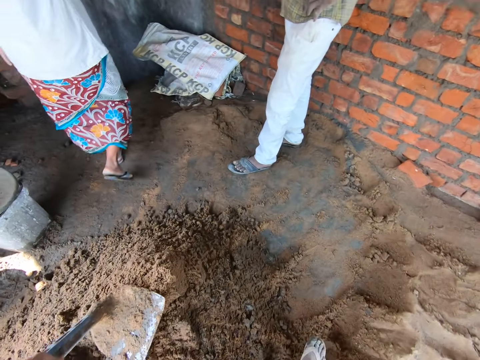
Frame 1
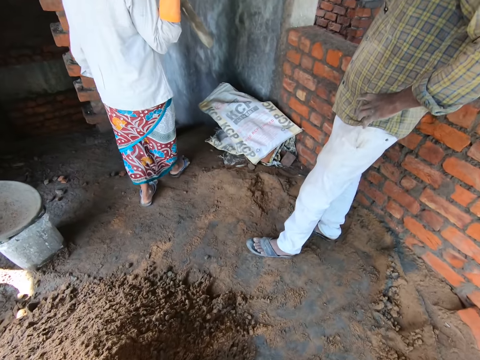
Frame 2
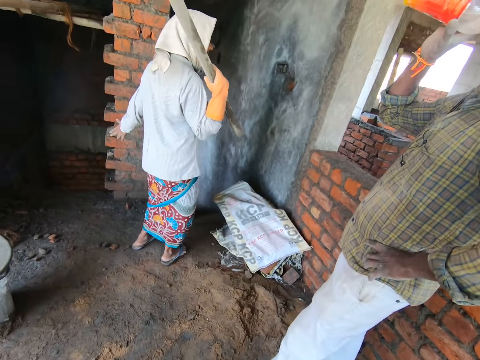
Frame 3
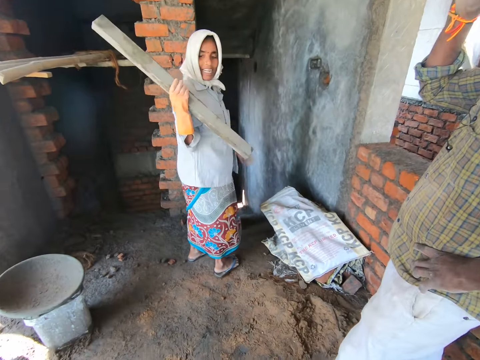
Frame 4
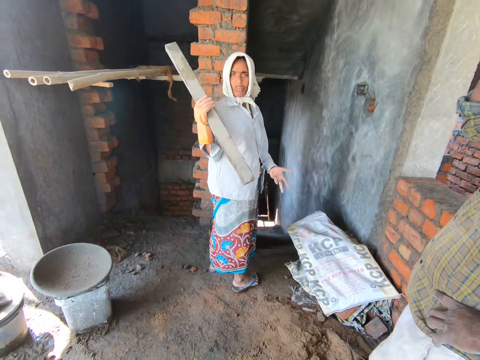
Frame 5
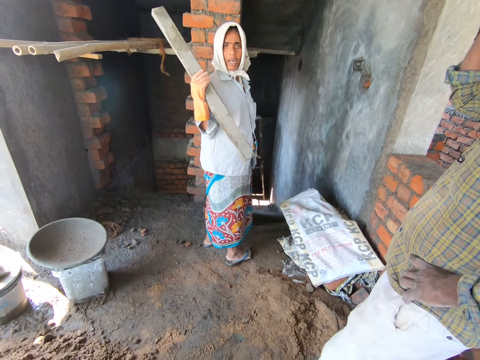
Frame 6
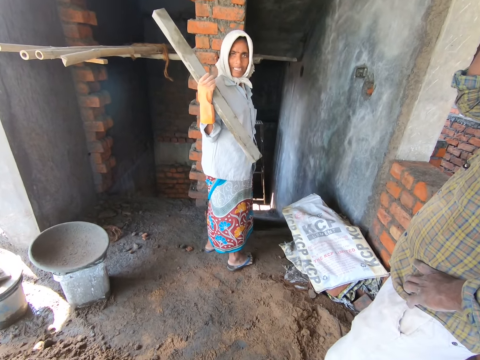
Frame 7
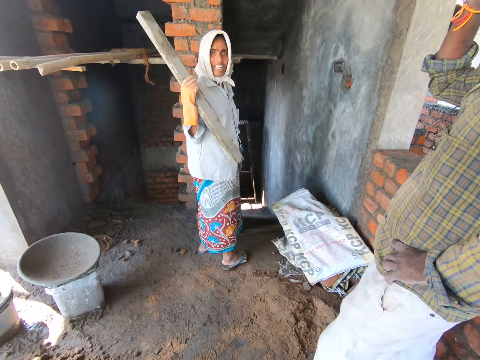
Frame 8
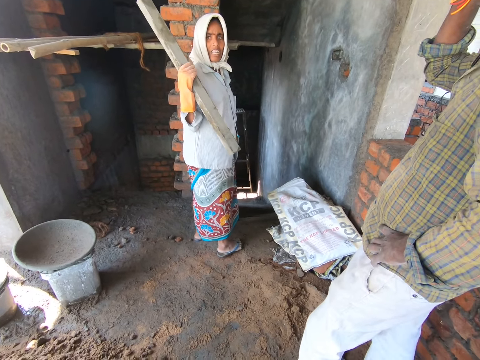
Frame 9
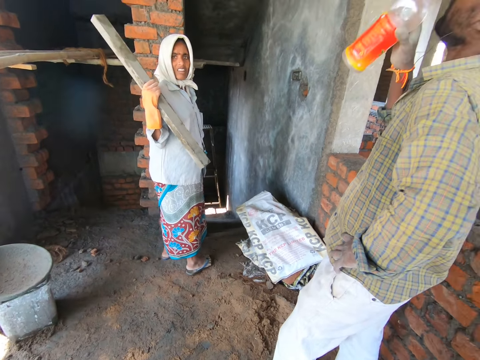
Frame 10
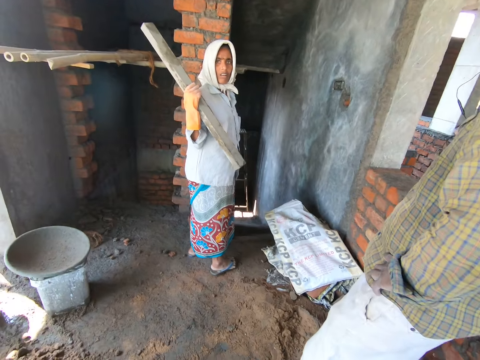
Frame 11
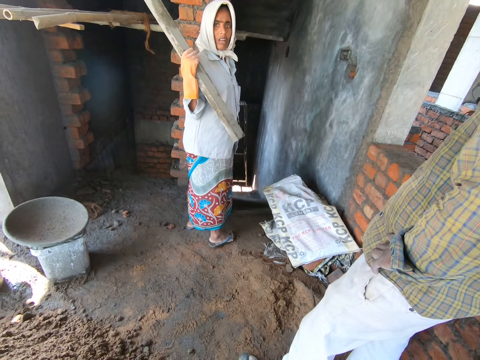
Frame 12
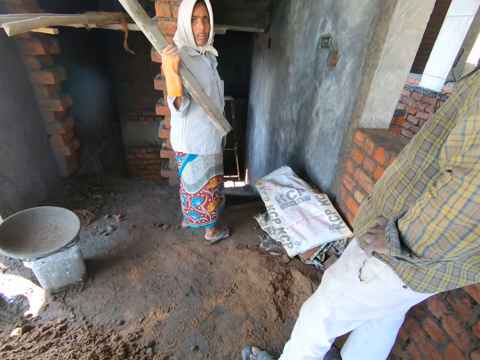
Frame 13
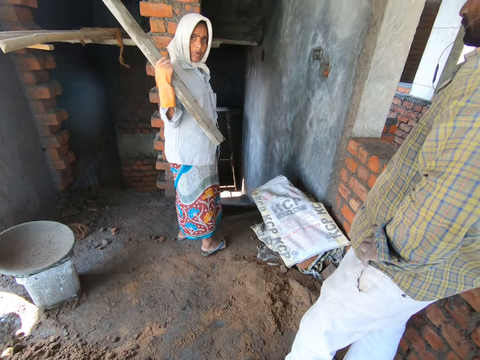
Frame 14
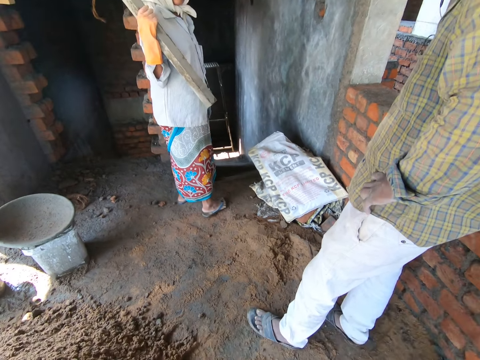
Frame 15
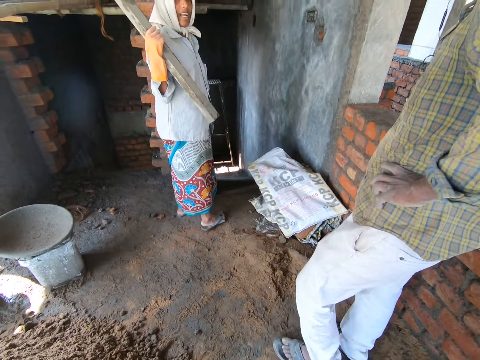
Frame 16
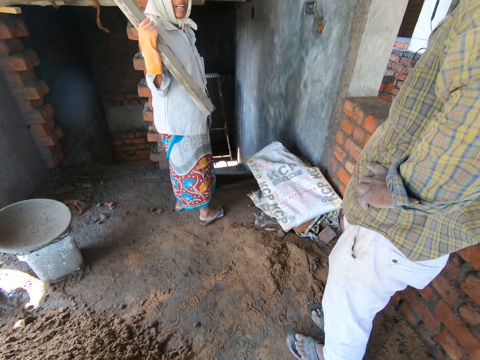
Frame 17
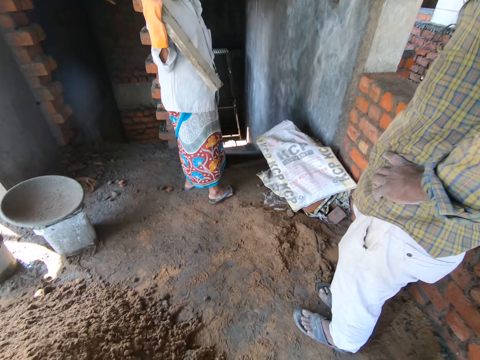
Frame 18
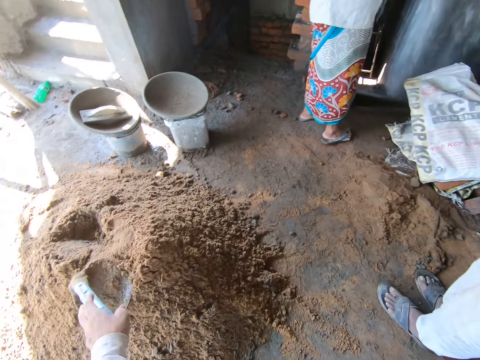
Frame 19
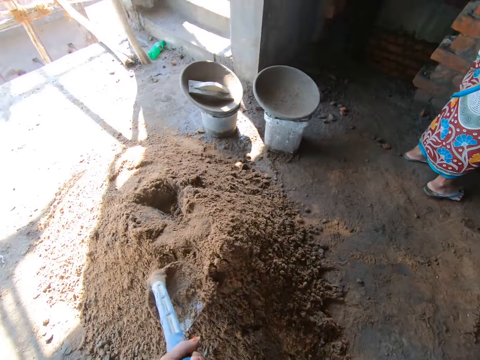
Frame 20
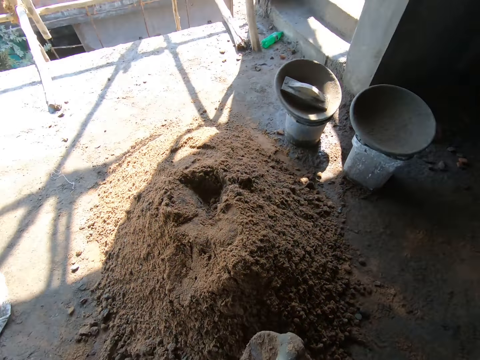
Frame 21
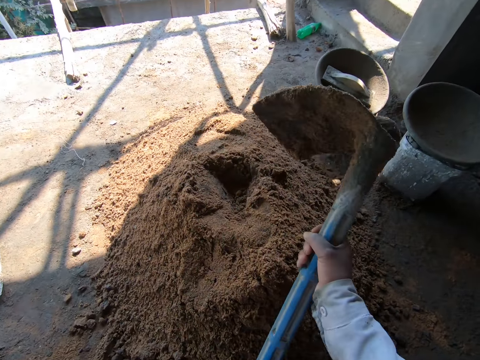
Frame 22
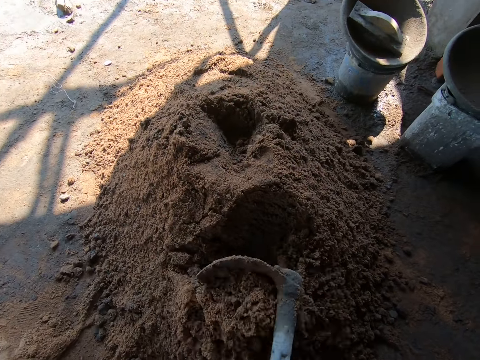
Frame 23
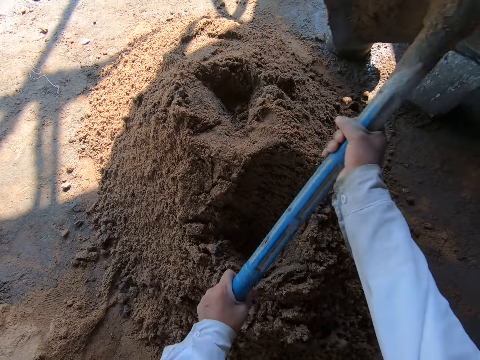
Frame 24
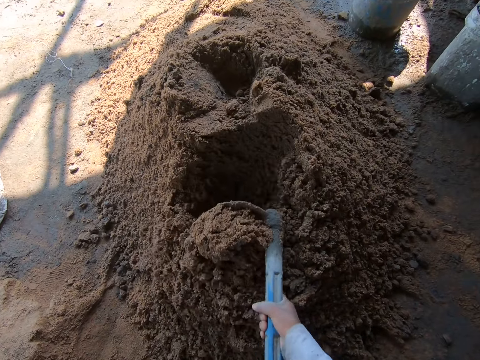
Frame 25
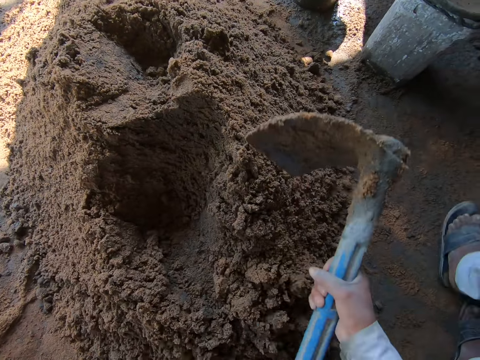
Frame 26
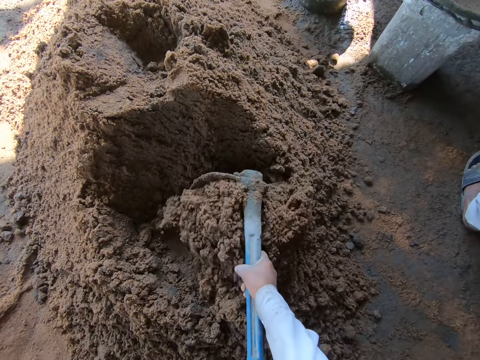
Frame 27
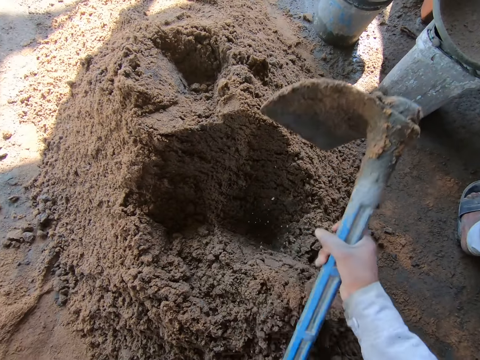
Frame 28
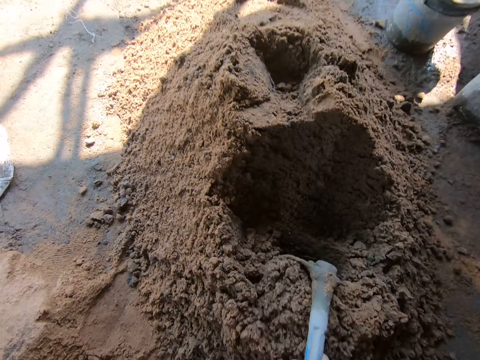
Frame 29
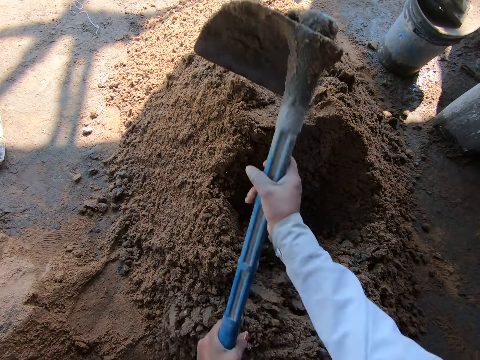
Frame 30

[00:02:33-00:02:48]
The camera wearer places the hoe on the pile of sand and cement on the floor with her left hand. She interacts with the woman. A man drinks from the bottle of water in his right hand. The camera wearer adjusts the hoe on the pile of sand and cement on the floor with her left hand. She scatters the pile of sand and cement on the floor with the hoe in both hands. She mixes the soil with the hoe.

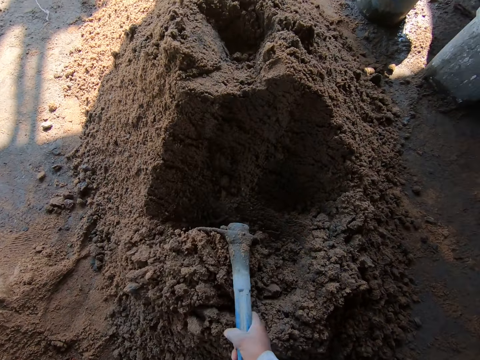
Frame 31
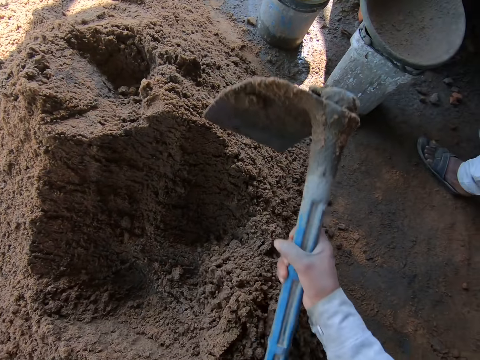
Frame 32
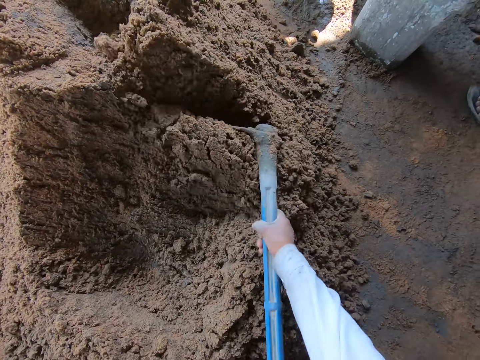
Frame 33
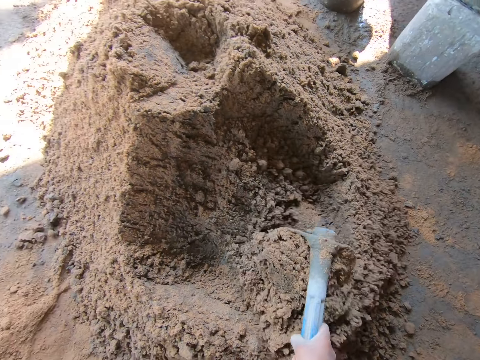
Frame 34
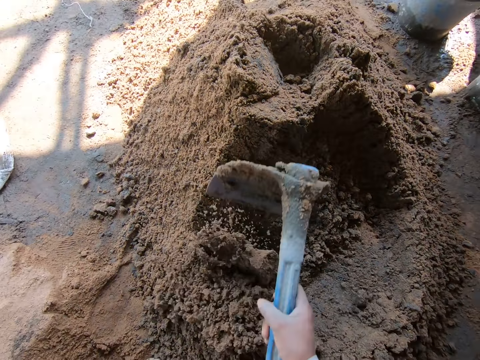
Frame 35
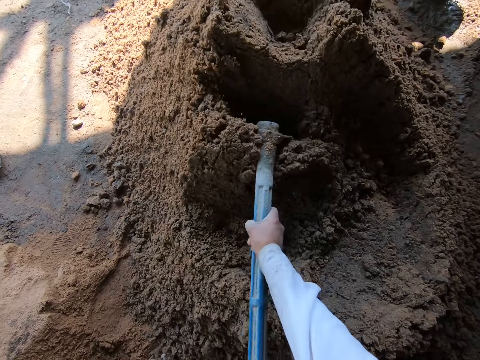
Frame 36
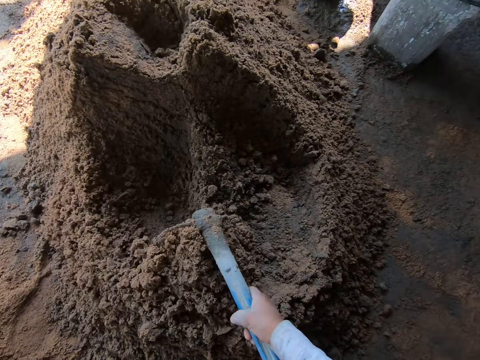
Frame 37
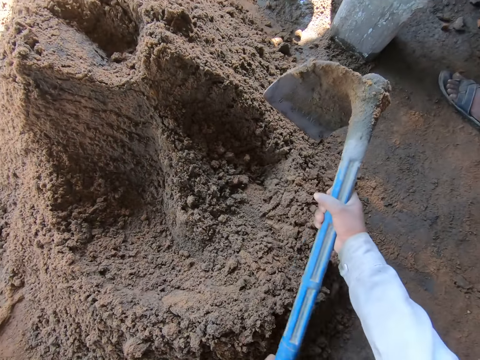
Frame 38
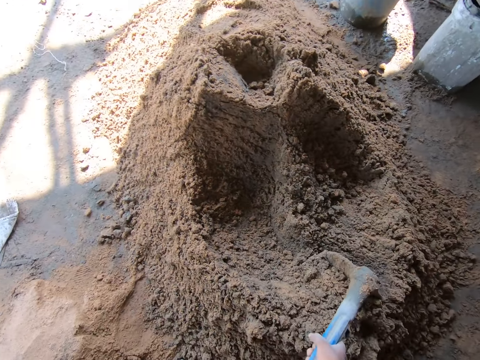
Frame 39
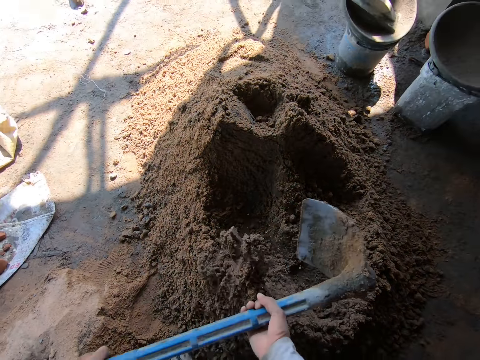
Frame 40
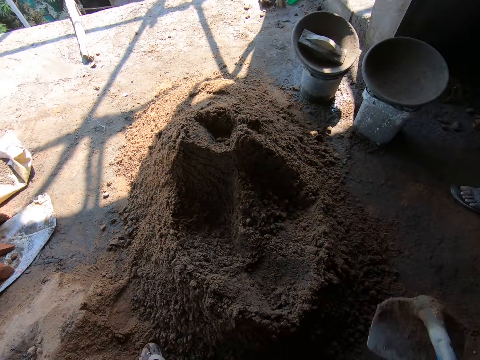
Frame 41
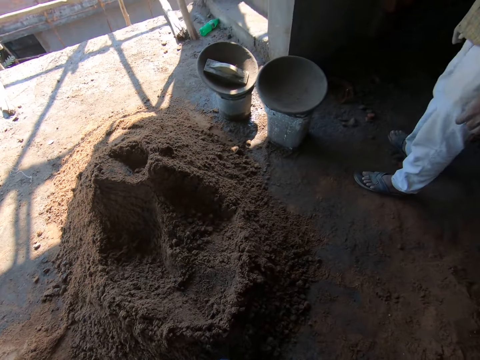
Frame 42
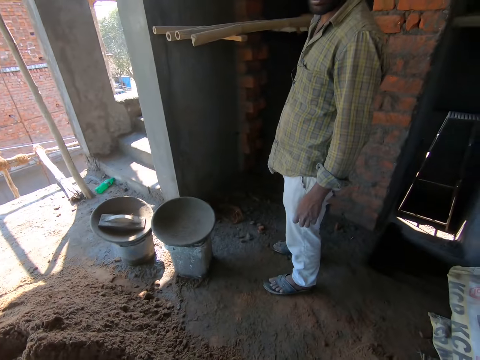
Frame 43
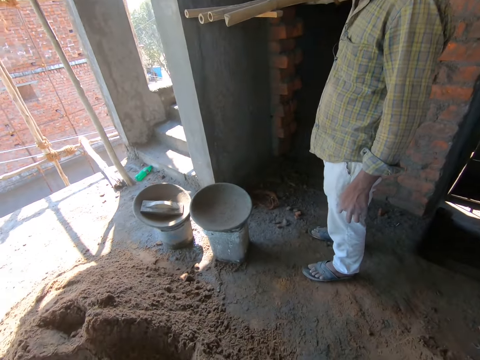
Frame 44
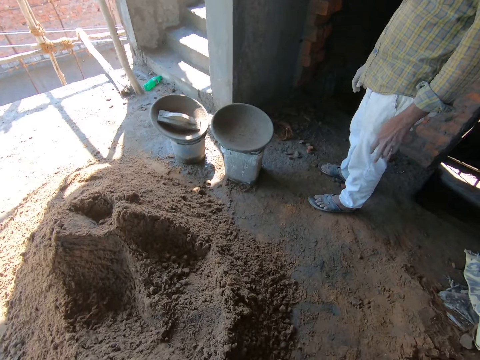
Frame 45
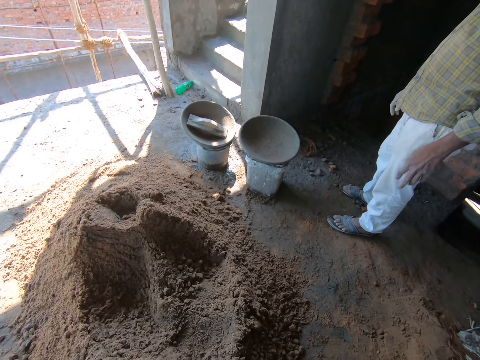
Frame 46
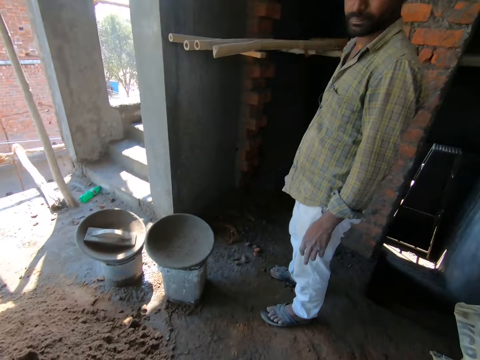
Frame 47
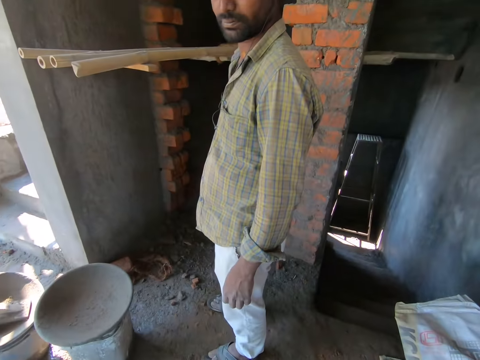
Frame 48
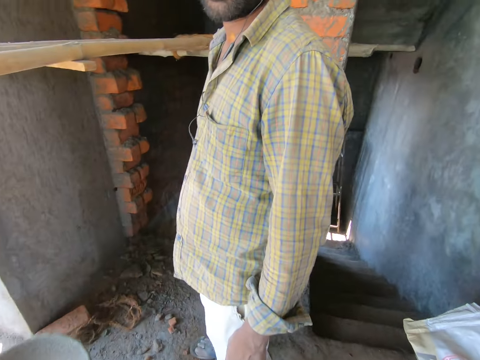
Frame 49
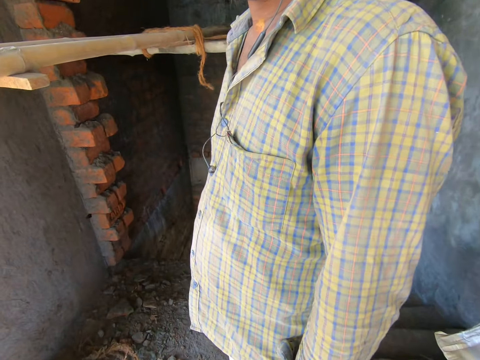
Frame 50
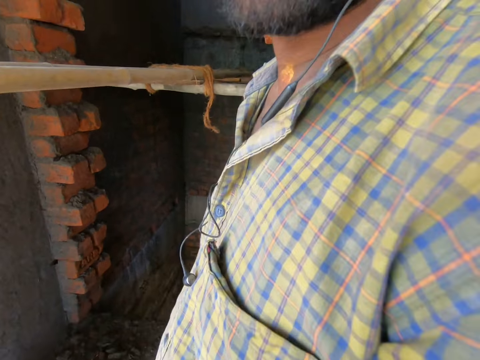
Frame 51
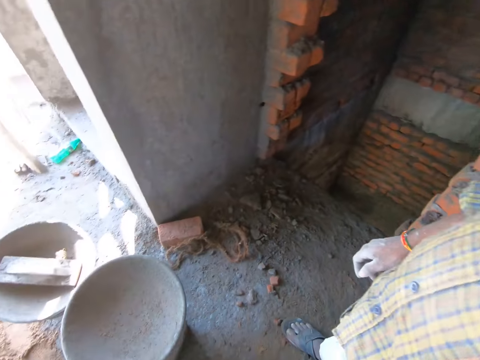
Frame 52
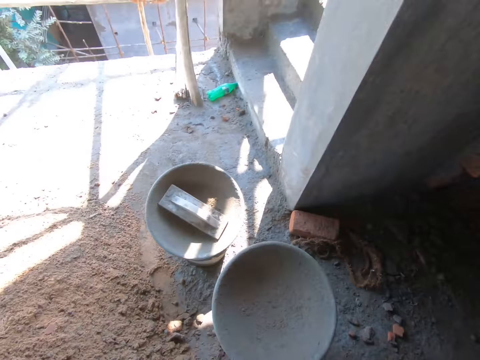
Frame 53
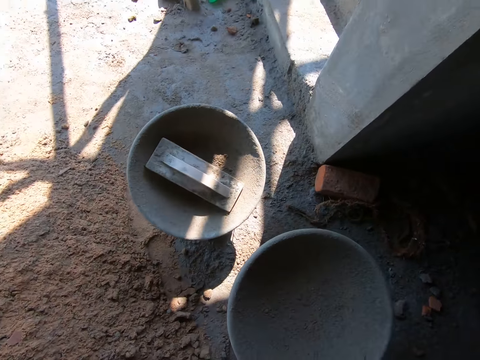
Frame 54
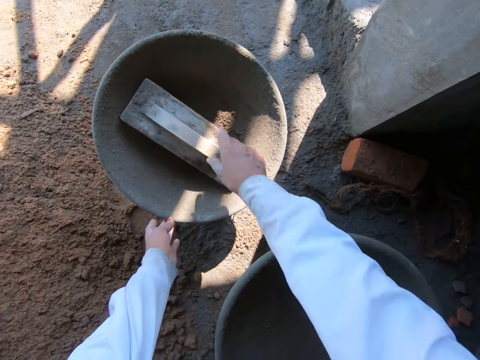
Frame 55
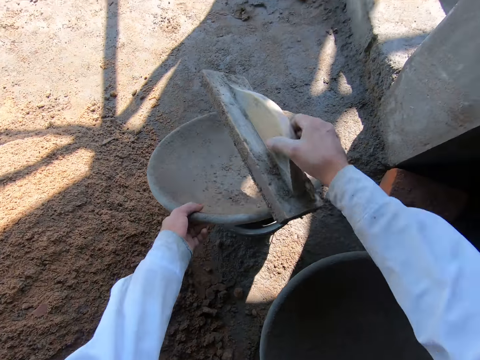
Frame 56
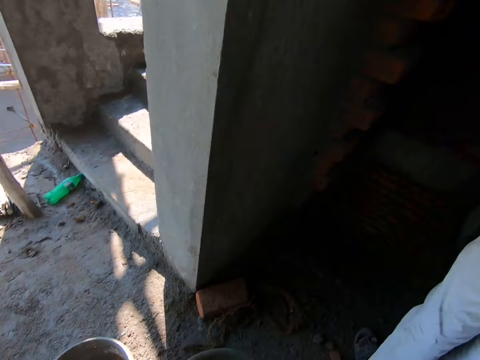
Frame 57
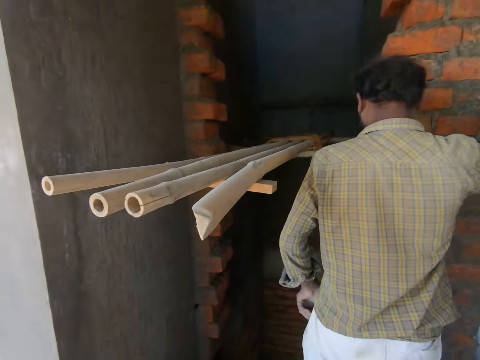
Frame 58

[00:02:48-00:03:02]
The camera wearer interacts with a man. She walks around the sand. She picks a plastering trowel from a pan with her right hand. She picks the pan from a bowl on the floor with her left hand.
